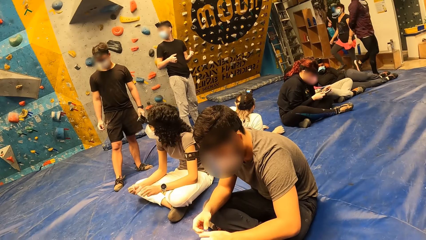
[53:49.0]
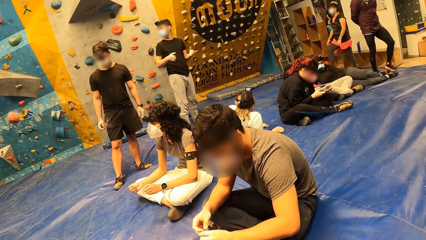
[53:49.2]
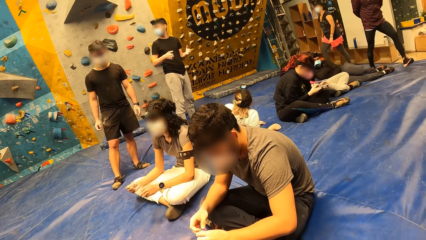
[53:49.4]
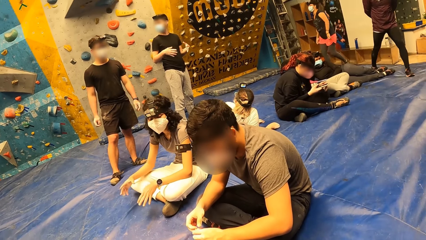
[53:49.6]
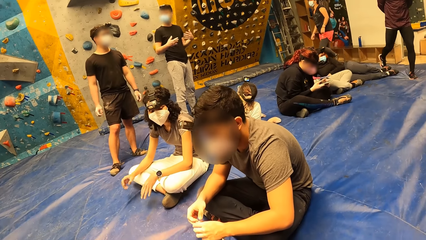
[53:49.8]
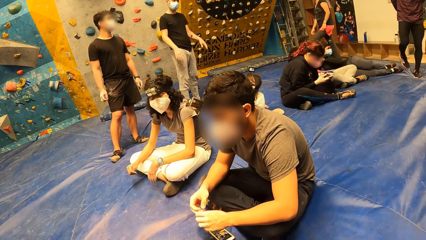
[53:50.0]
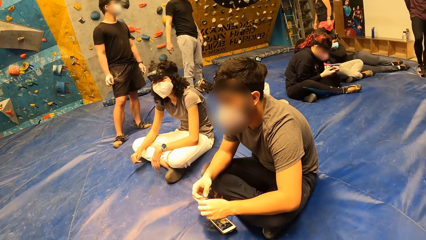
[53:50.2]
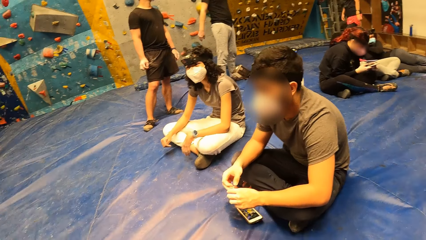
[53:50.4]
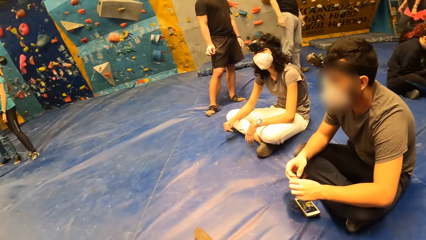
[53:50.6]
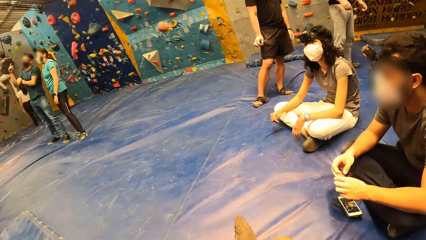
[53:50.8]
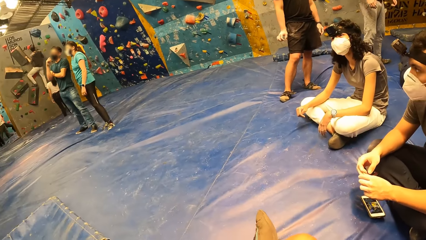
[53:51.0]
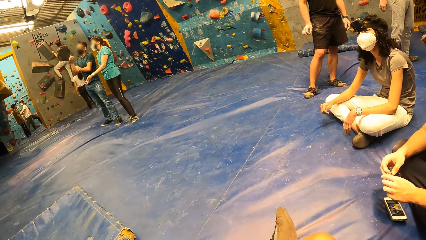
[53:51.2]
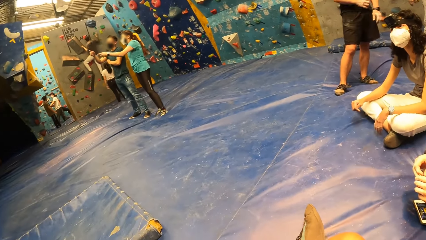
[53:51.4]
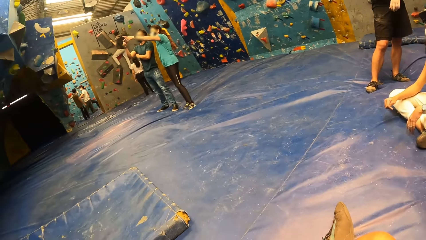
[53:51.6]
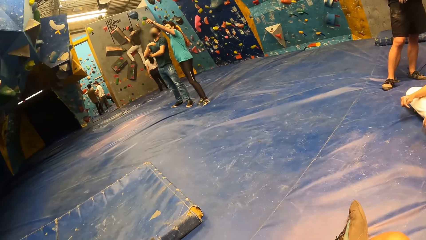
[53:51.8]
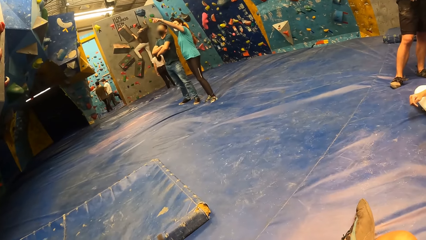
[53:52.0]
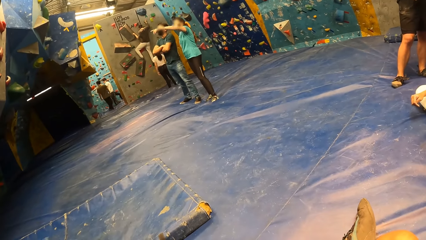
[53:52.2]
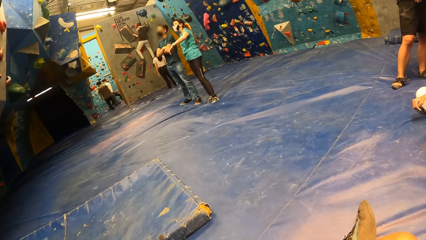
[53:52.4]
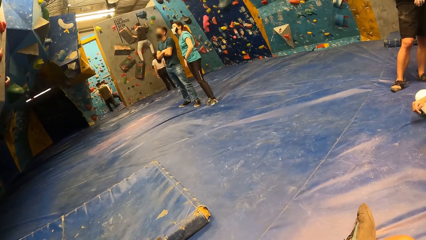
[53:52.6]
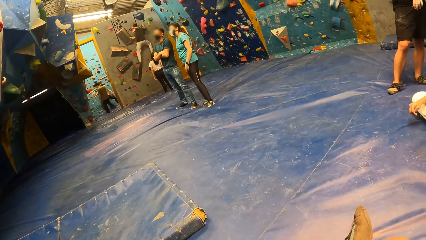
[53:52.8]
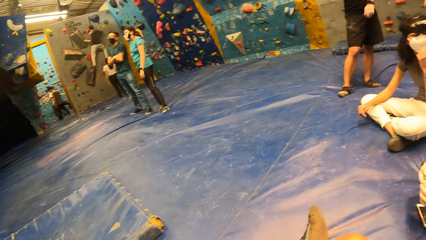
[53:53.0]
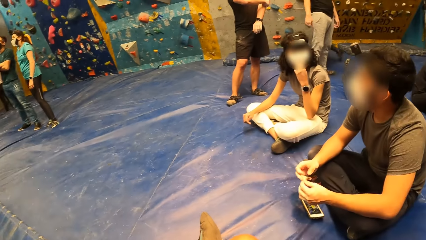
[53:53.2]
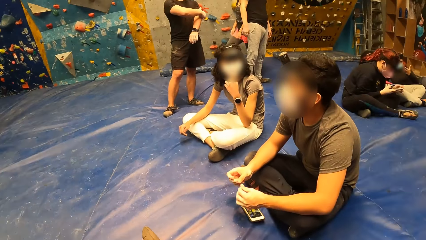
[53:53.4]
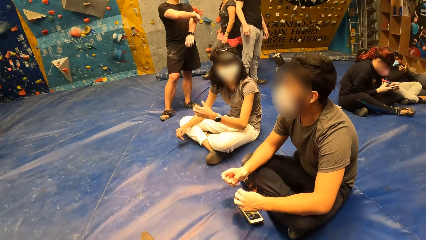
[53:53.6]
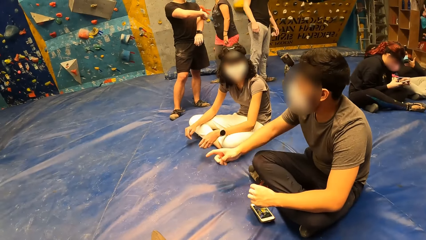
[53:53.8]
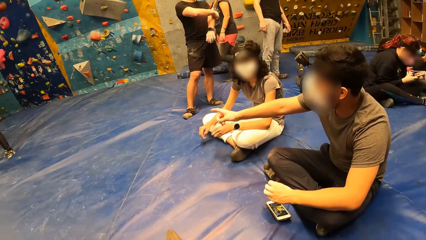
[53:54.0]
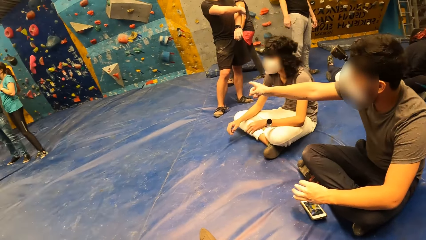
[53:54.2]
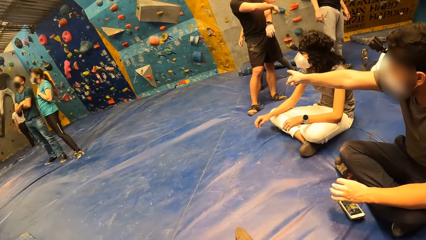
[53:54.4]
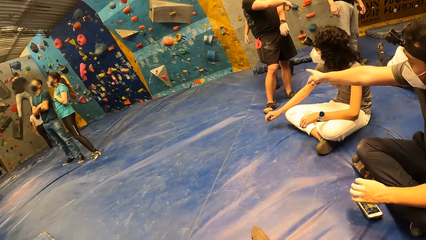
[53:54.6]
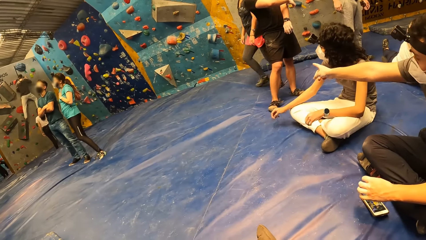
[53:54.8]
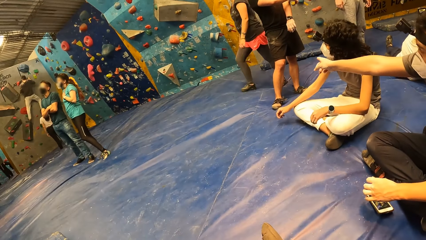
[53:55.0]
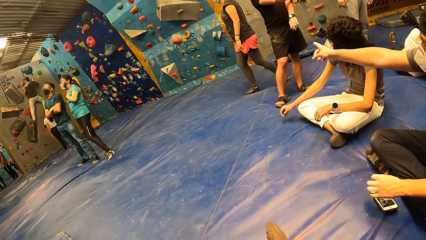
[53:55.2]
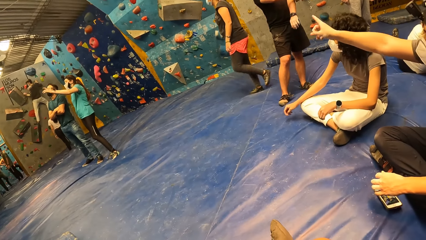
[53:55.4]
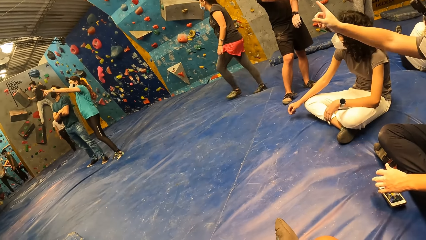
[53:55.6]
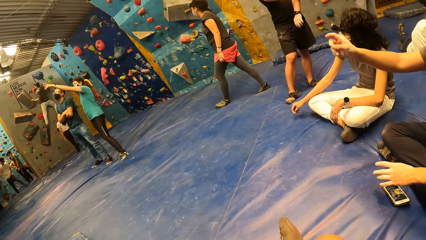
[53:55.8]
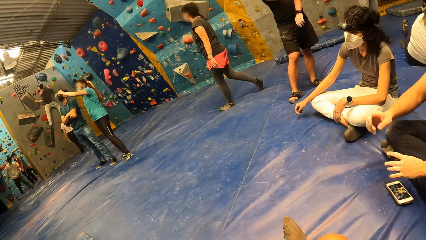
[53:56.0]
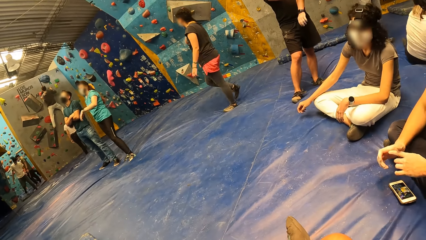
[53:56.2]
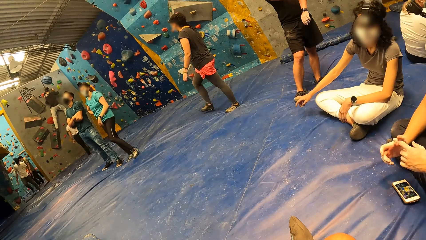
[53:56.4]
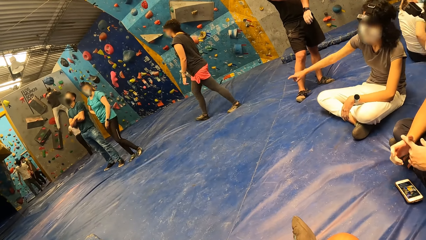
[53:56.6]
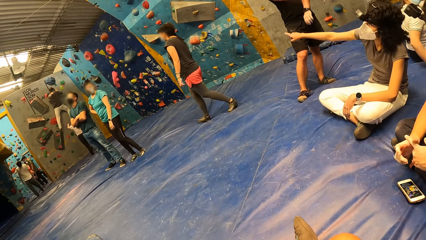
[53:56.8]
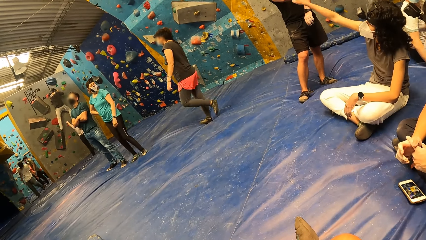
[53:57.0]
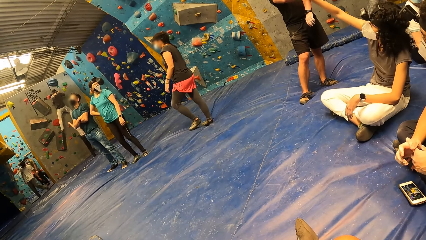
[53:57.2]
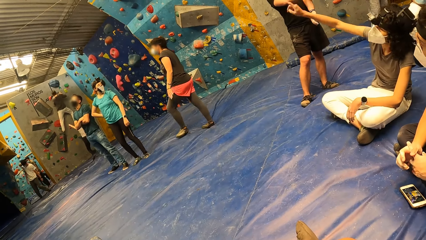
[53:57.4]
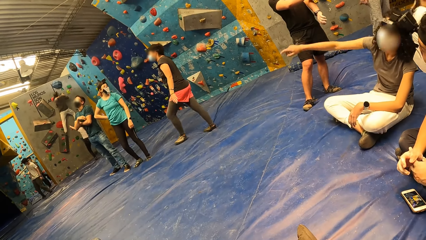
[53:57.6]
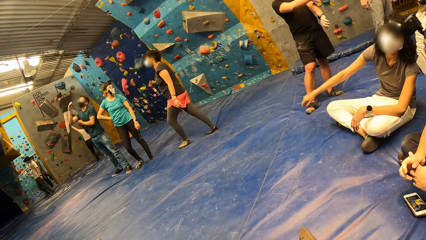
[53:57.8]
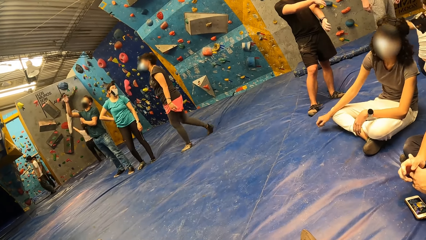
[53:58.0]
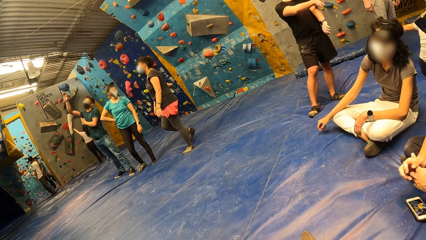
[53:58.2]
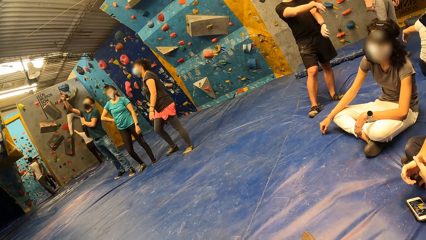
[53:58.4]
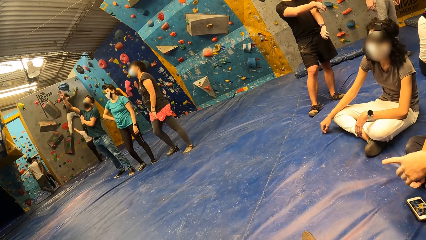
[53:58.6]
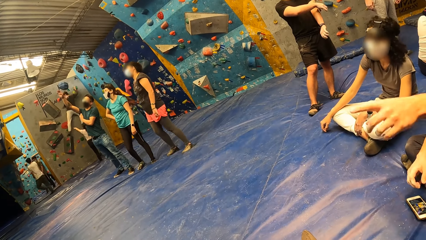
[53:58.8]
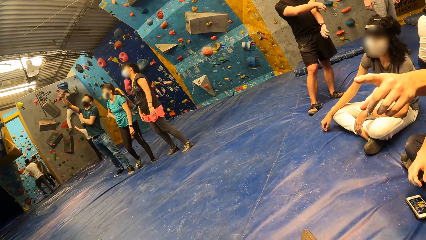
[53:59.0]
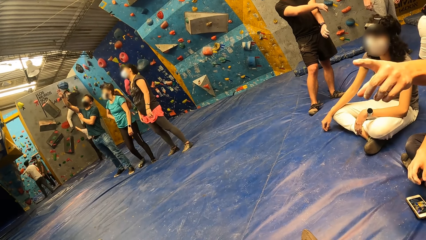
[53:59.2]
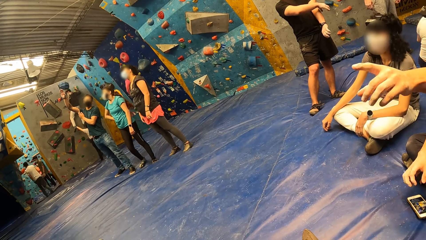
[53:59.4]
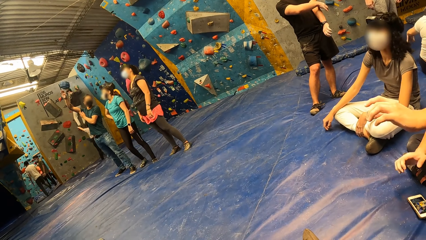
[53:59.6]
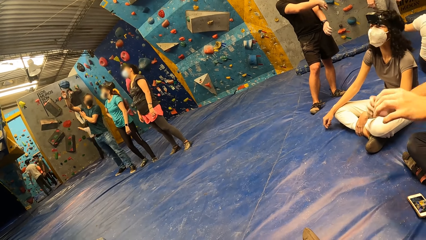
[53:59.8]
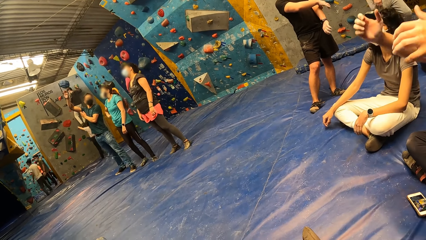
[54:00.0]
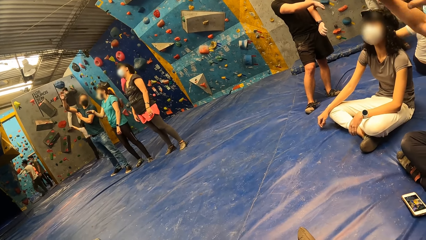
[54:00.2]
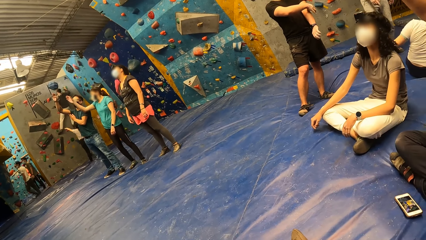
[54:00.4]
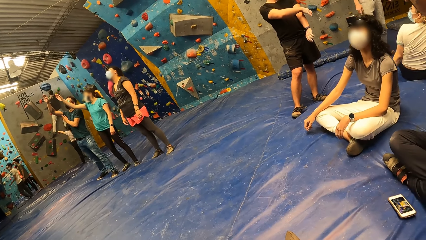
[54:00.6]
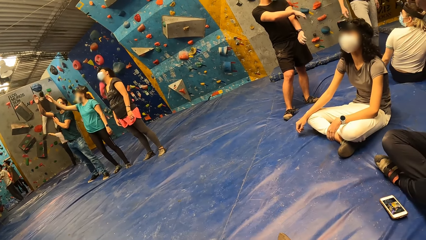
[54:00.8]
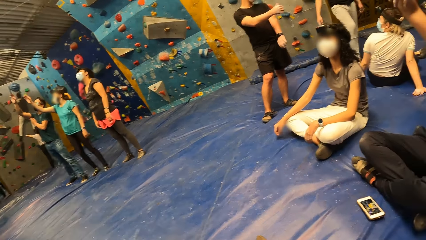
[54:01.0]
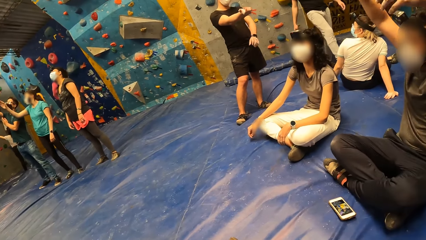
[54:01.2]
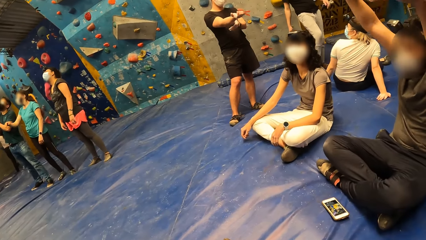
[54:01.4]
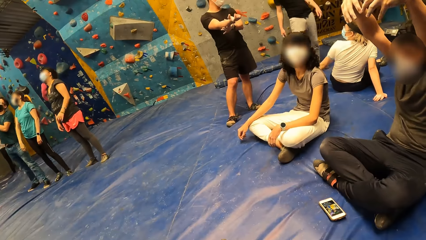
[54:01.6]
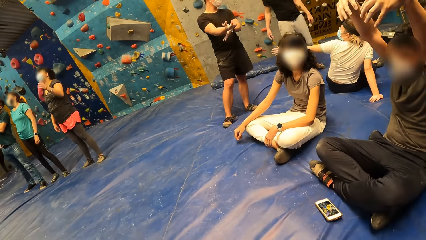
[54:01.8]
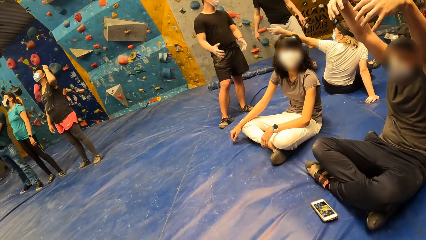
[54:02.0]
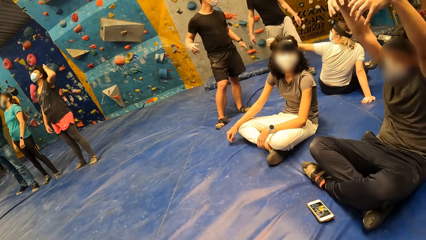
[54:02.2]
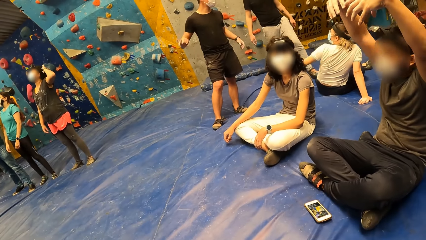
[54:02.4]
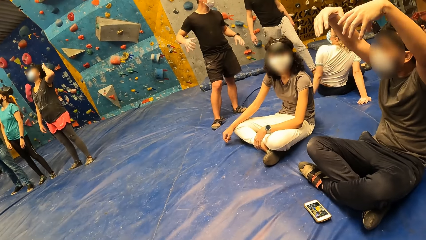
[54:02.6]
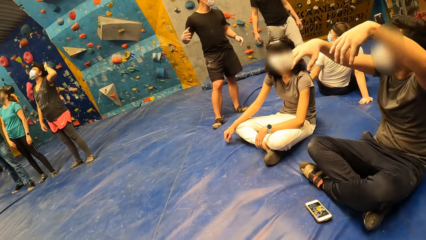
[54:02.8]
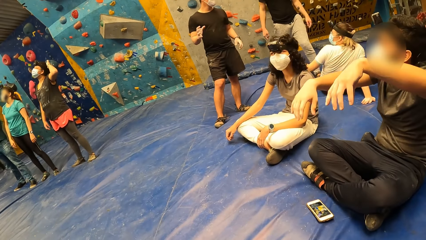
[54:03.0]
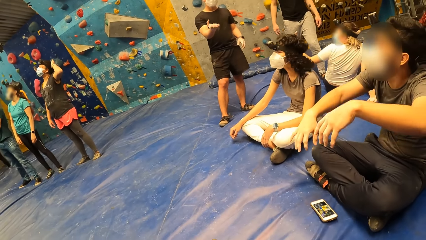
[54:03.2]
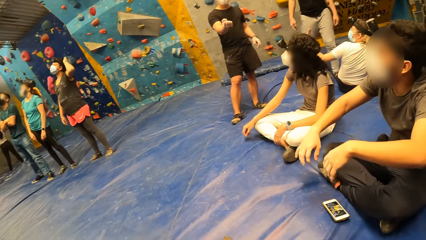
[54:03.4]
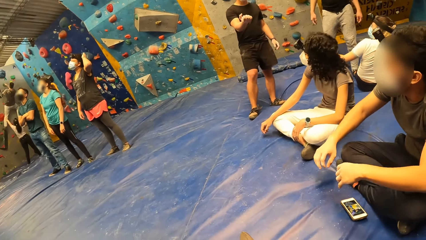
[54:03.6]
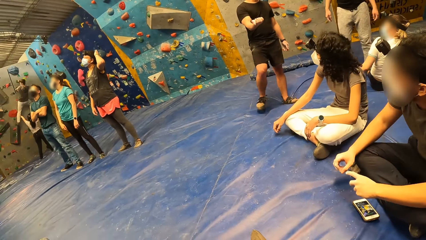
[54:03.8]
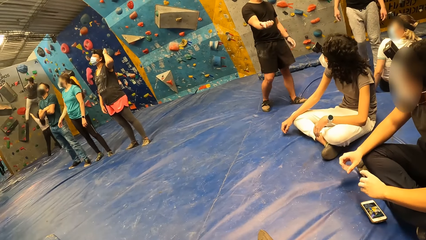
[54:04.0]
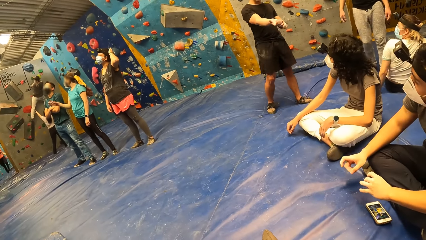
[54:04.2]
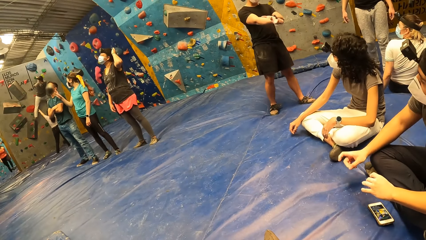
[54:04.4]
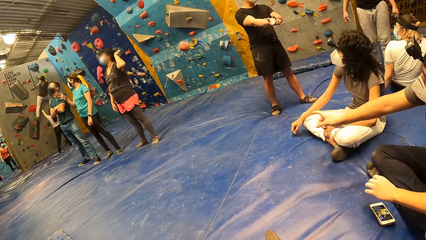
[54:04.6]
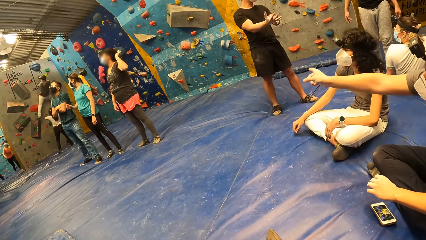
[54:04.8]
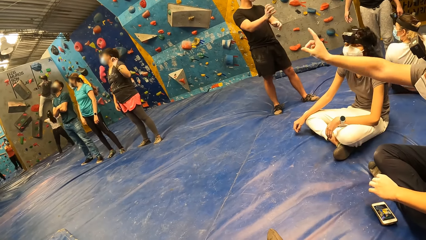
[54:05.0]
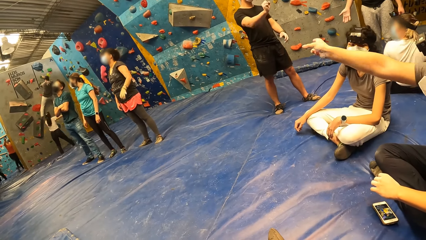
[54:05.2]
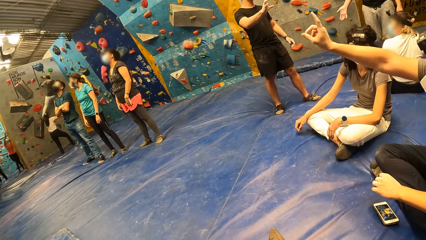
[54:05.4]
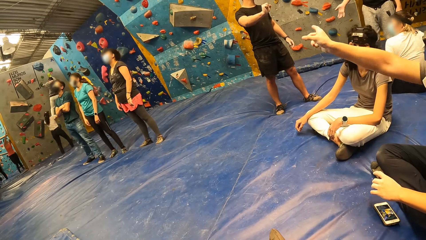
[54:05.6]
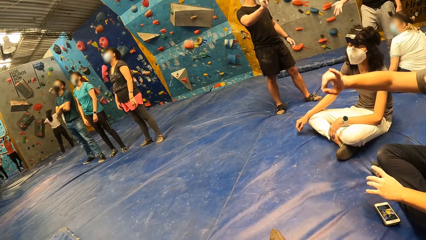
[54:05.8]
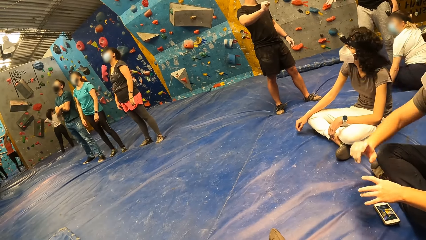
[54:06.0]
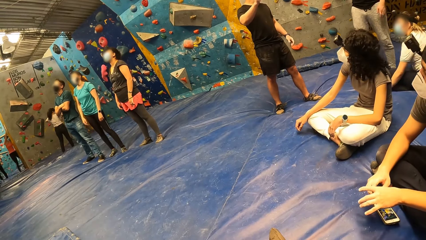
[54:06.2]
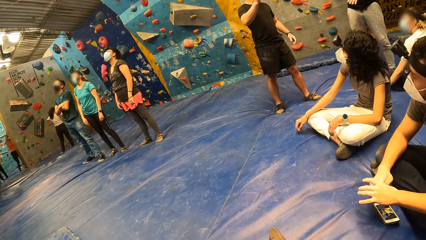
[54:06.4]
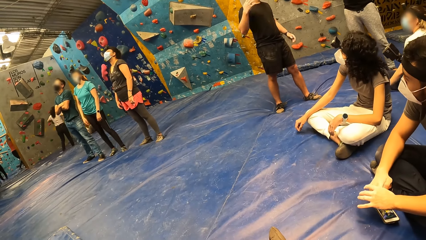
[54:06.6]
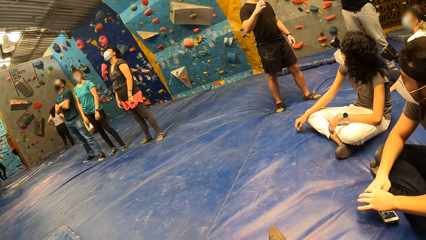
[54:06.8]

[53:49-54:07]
The man interacts with the woman. Another man interacts with the instructor. The instructor interacts with the other man. The first man interacts with the woman.
